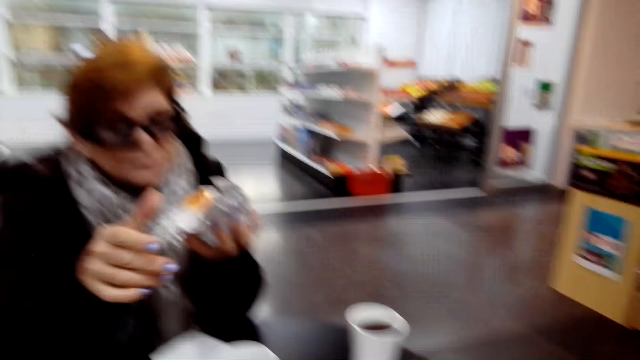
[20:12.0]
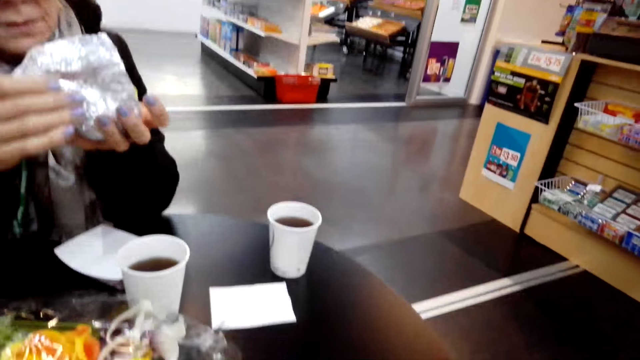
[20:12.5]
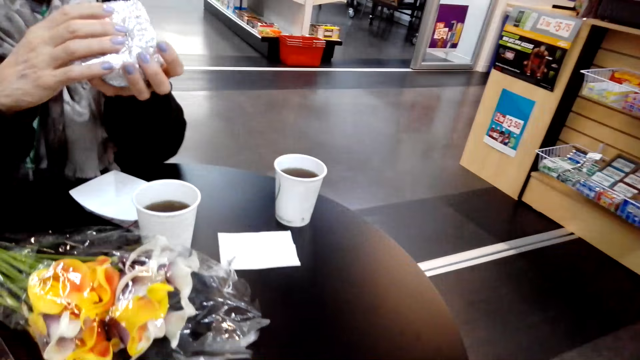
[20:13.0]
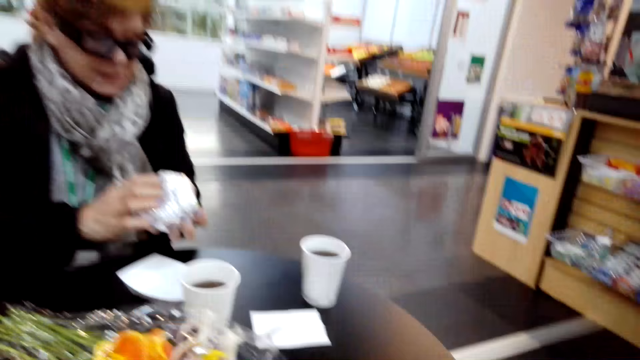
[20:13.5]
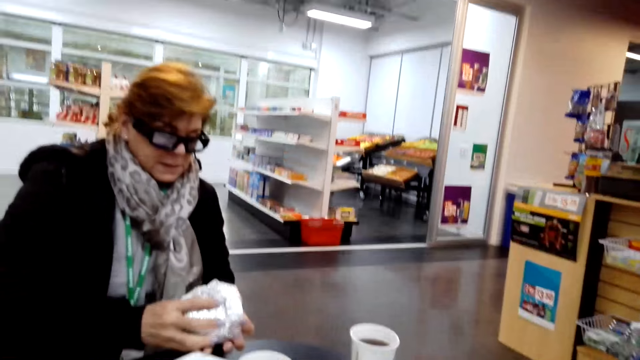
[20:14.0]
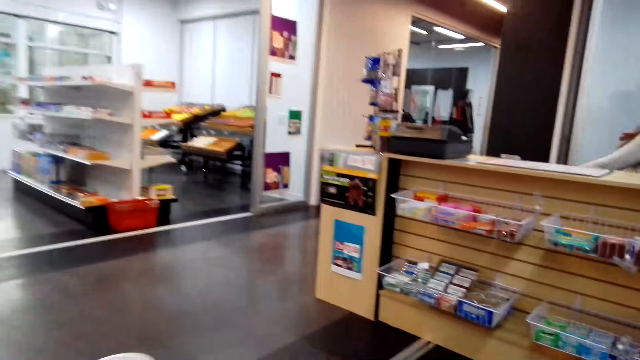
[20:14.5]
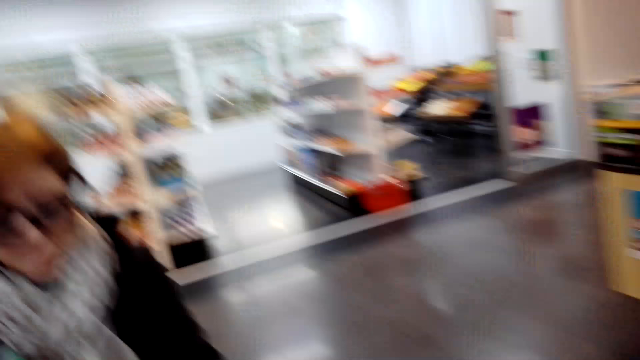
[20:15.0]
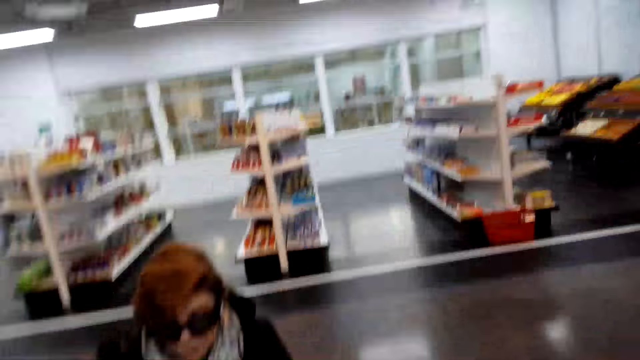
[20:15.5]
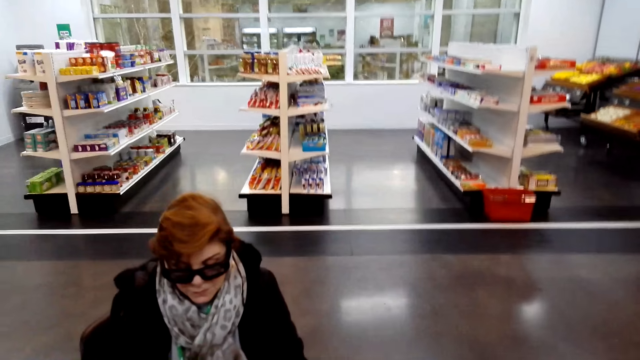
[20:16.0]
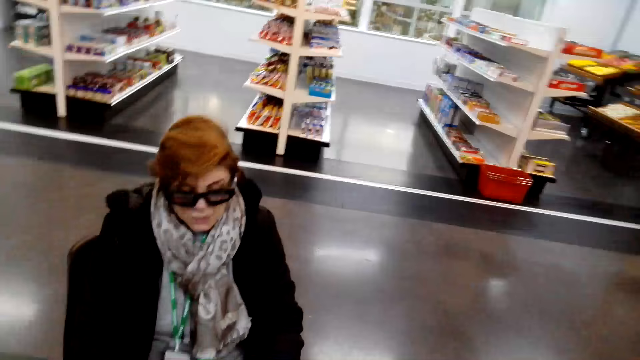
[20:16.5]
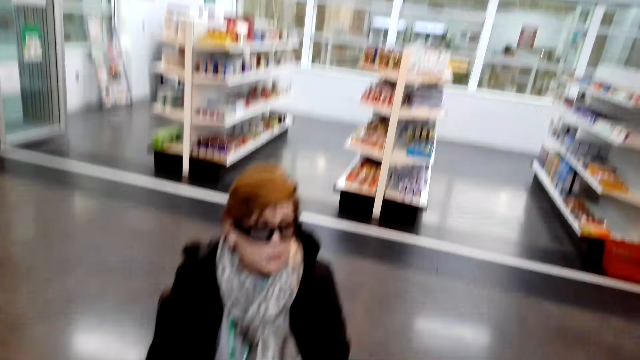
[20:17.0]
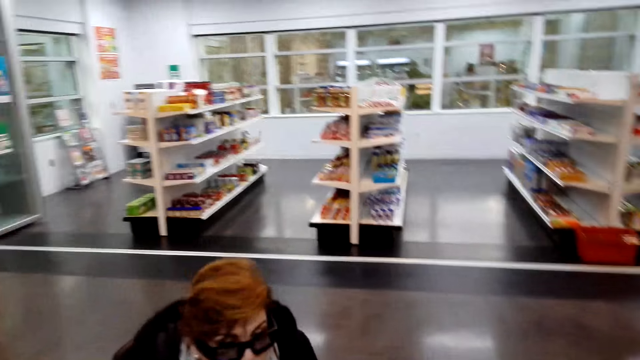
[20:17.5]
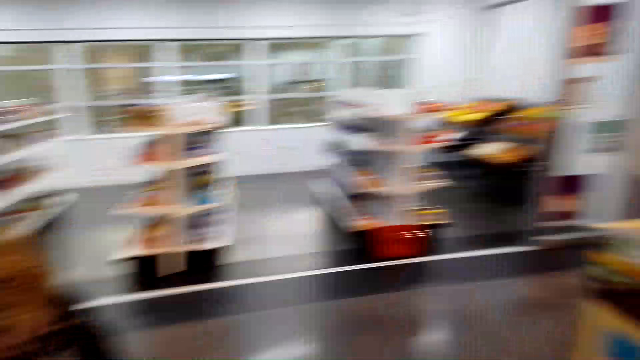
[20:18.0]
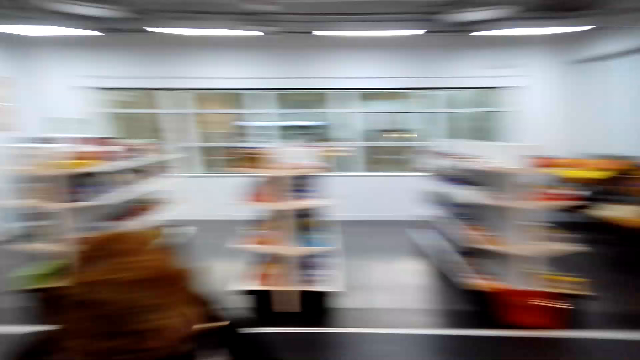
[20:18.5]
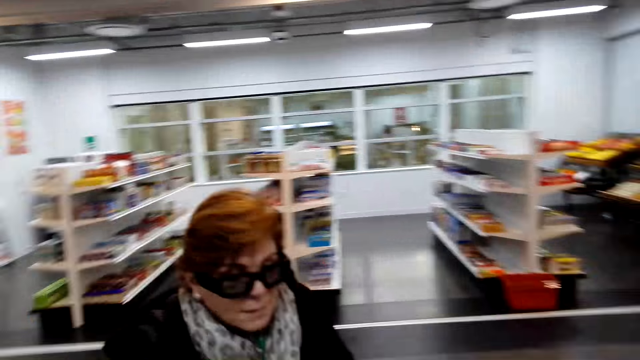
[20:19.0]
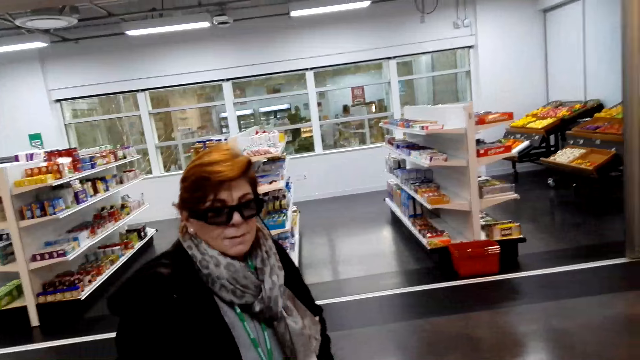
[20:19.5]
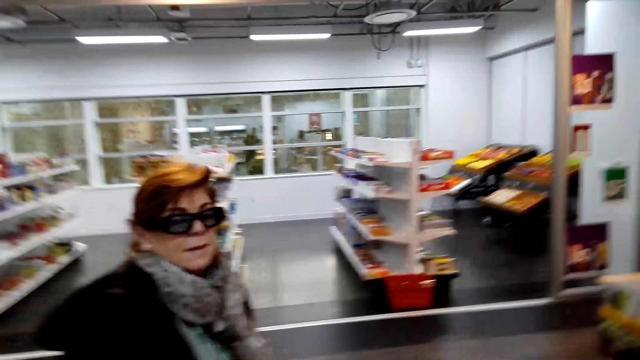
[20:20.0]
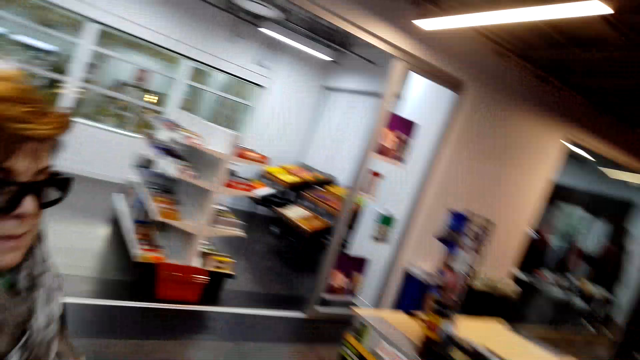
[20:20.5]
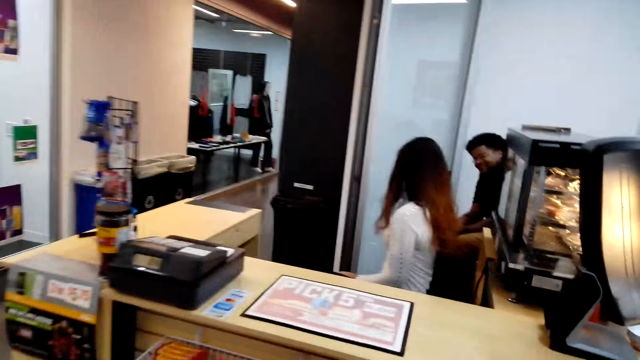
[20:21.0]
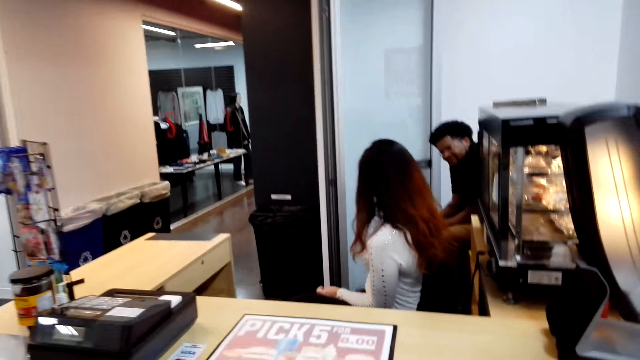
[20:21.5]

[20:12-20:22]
The camera wearer looks around. They walk around the room. They look around.

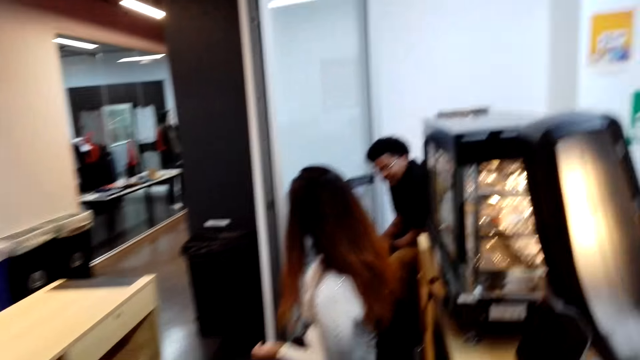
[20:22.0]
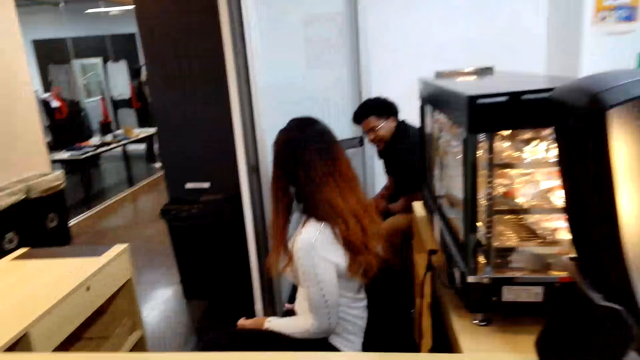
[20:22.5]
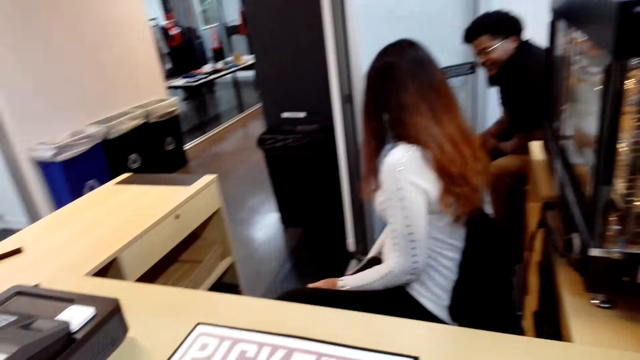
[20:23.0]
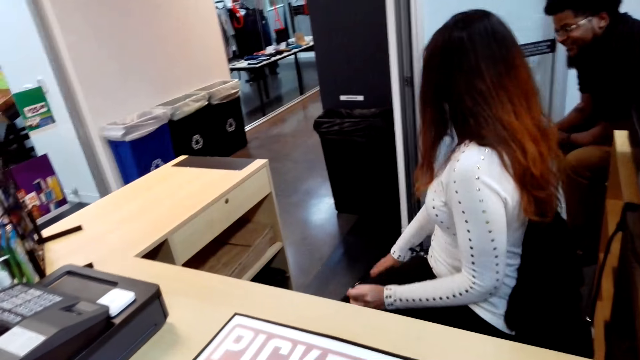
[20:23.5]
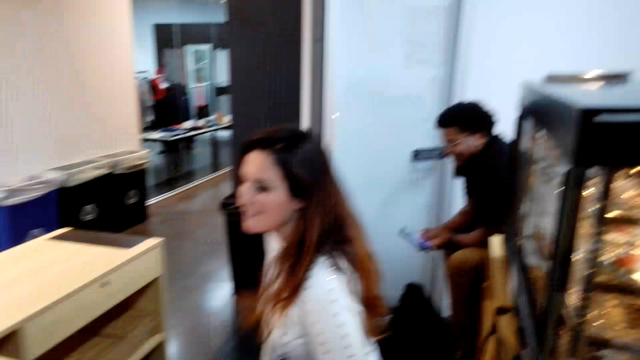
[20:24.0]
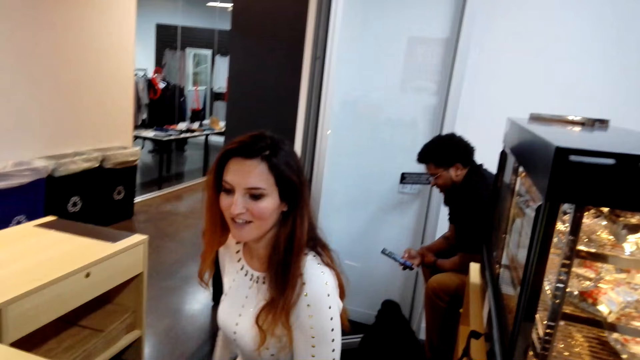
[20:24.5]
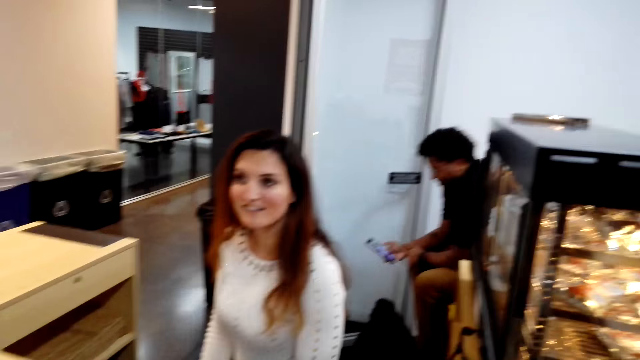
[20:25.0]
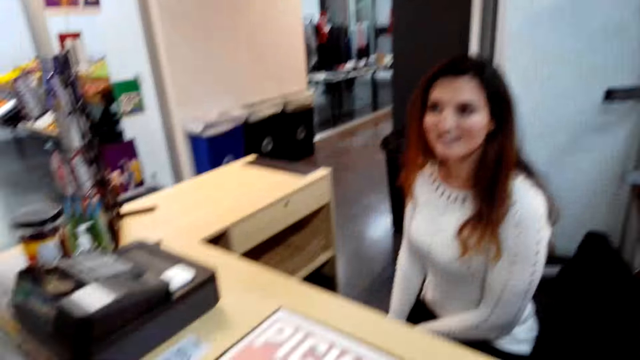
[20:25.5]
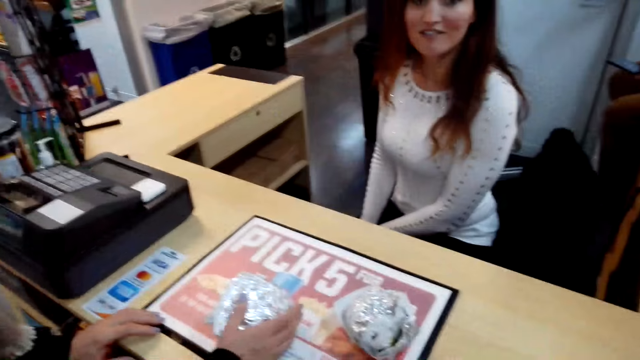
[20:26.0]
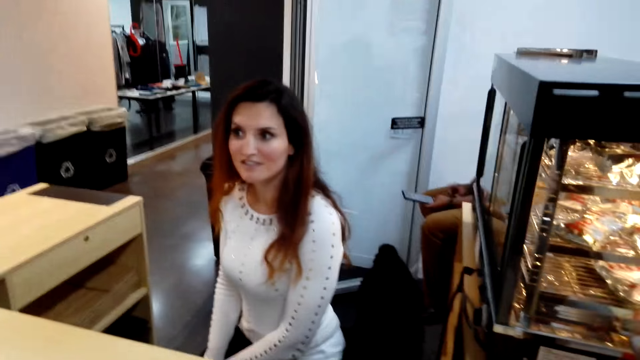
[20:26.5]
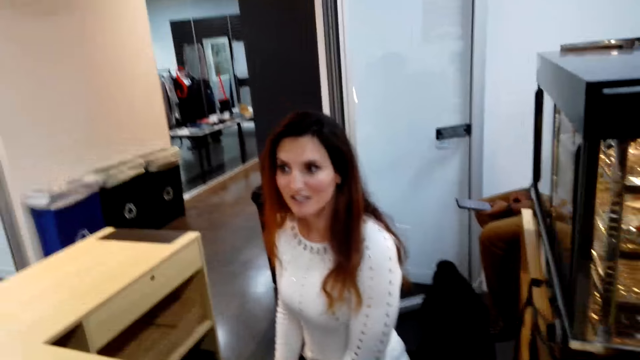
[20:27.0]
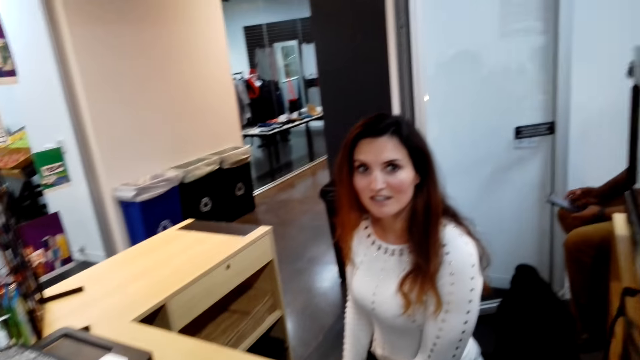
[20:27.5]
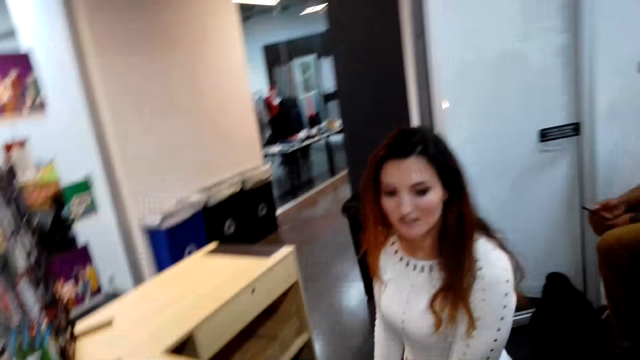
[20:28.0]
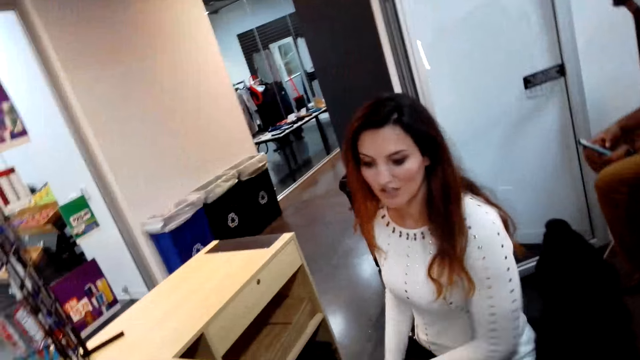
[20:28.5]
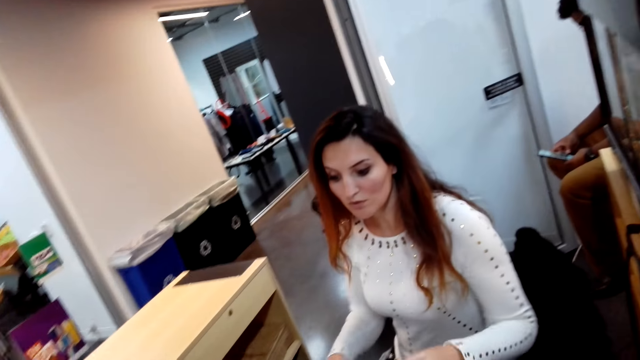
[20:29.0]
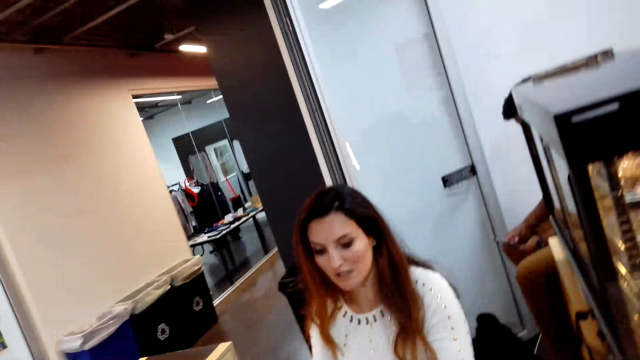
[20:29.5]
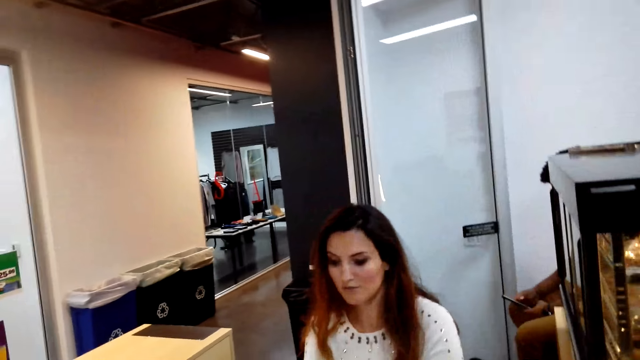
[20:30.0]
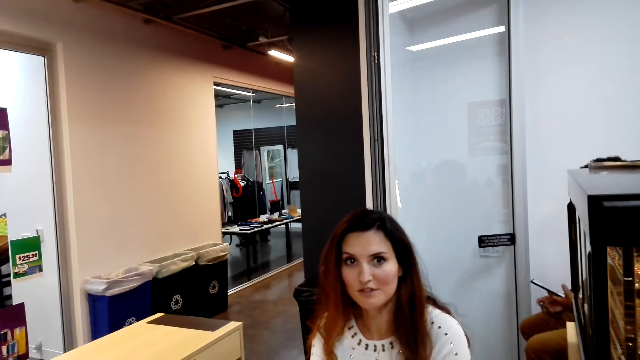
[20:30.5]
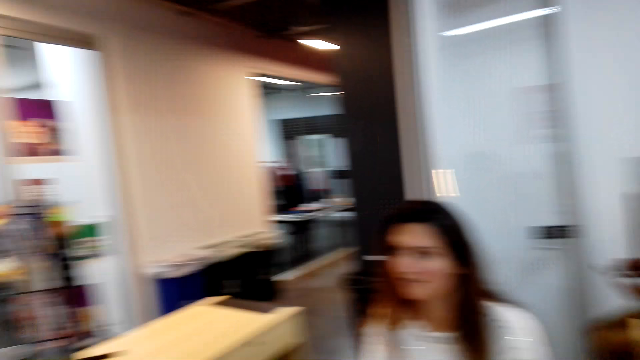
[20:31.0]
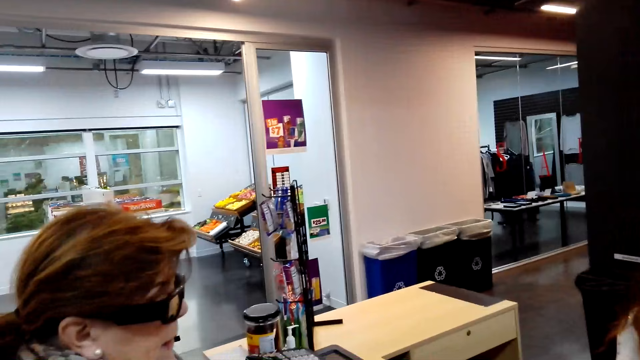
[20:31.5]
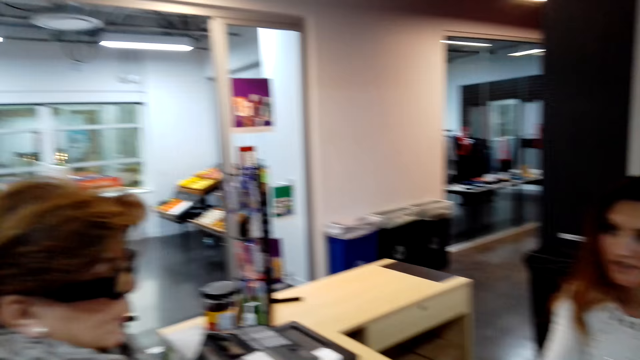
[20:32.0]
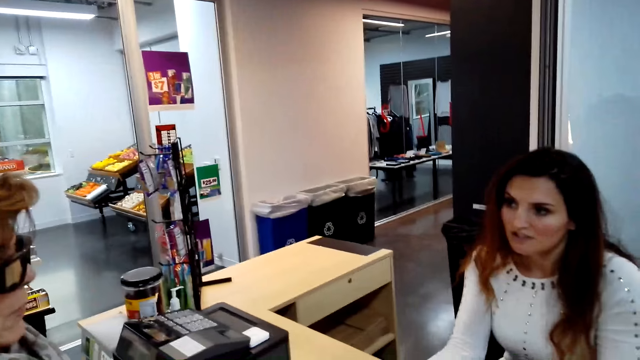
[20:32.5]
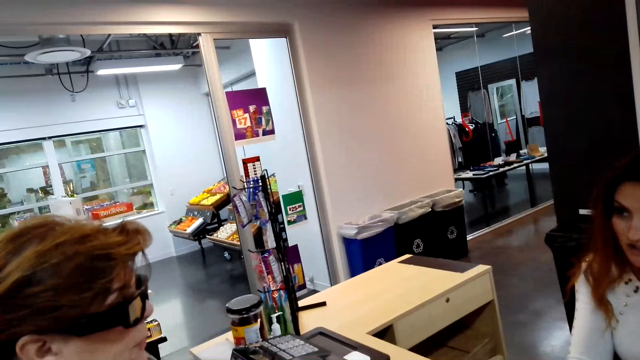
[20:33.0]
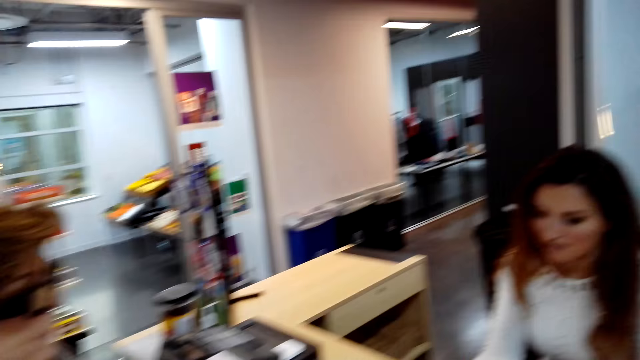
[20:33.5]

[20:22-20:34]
A man operates a phone. The camera wearer looks around. A cashier talks with the camera wearer and a lady. The camera wearer turns around the room.
